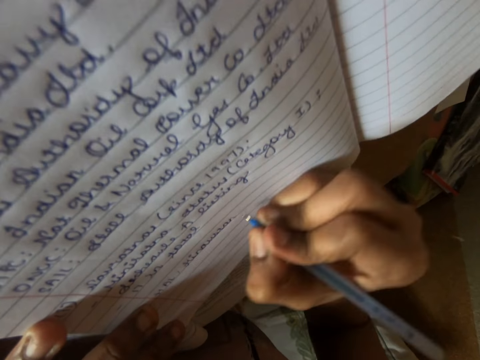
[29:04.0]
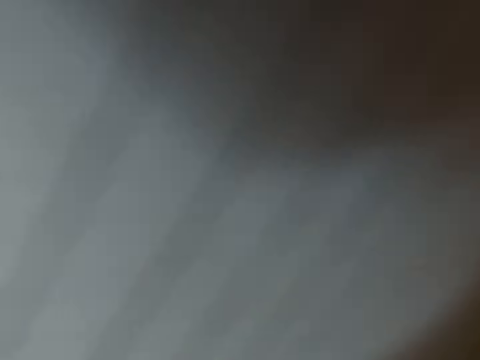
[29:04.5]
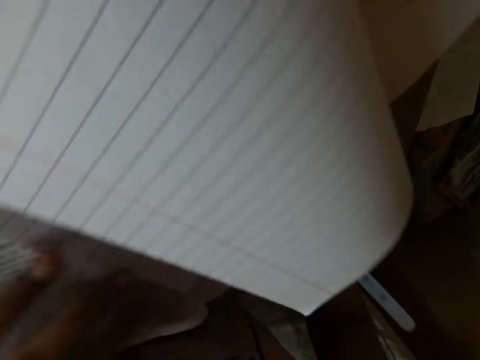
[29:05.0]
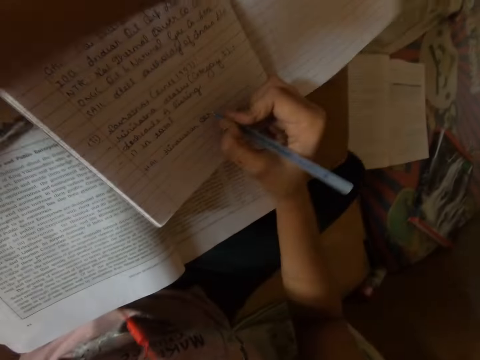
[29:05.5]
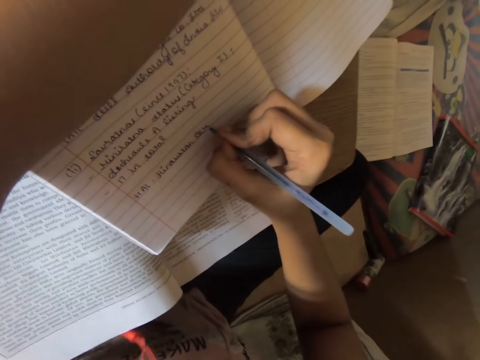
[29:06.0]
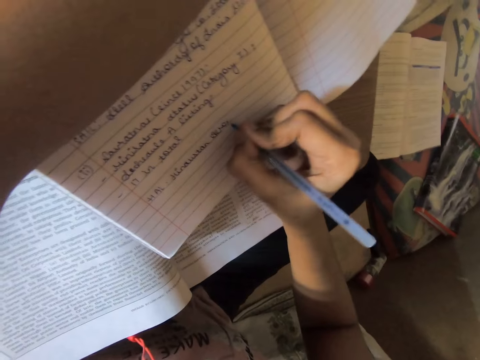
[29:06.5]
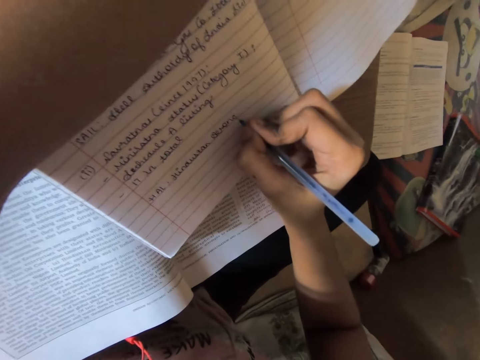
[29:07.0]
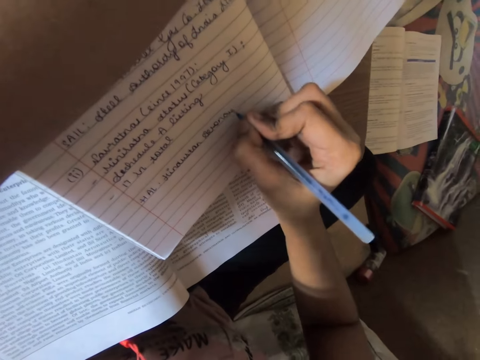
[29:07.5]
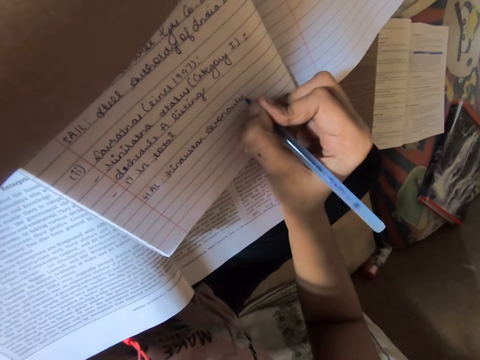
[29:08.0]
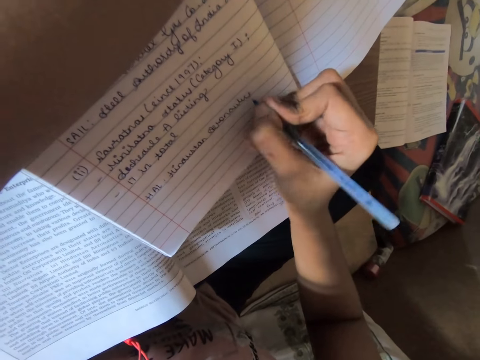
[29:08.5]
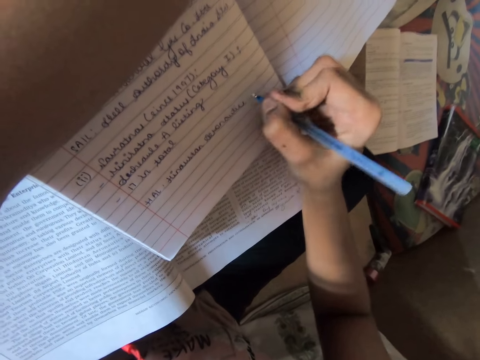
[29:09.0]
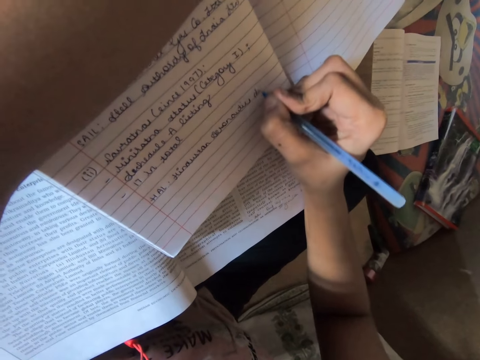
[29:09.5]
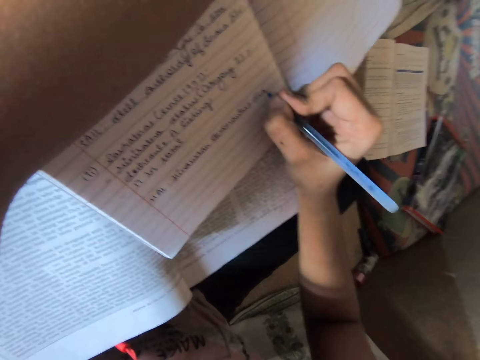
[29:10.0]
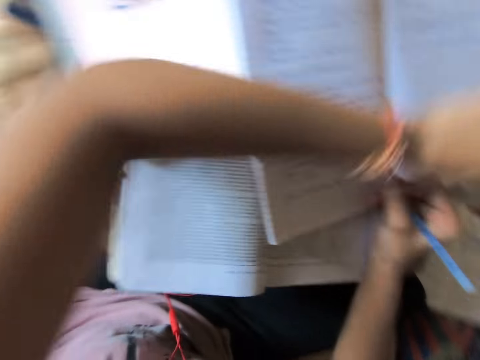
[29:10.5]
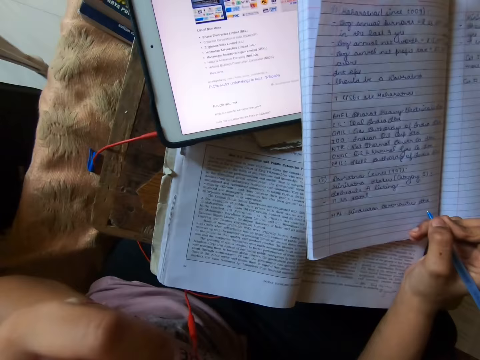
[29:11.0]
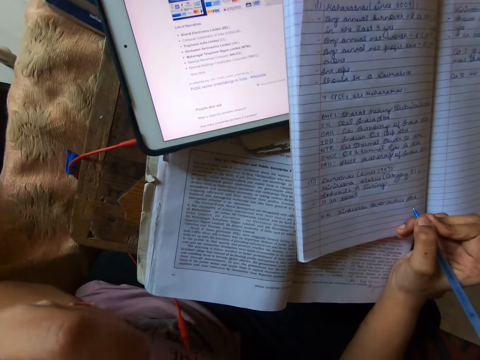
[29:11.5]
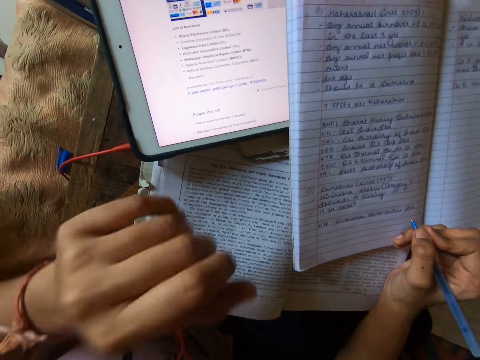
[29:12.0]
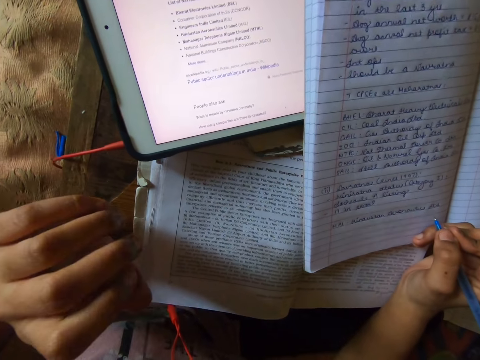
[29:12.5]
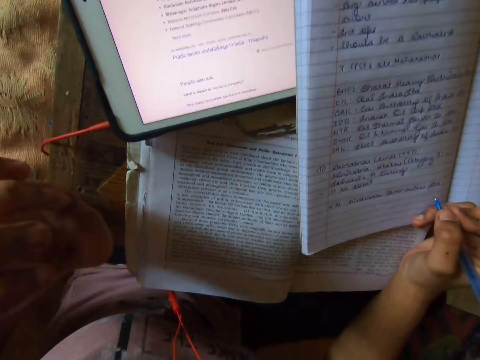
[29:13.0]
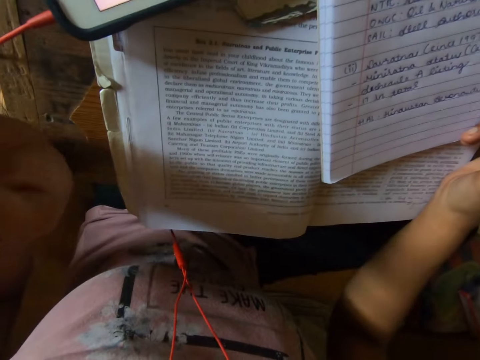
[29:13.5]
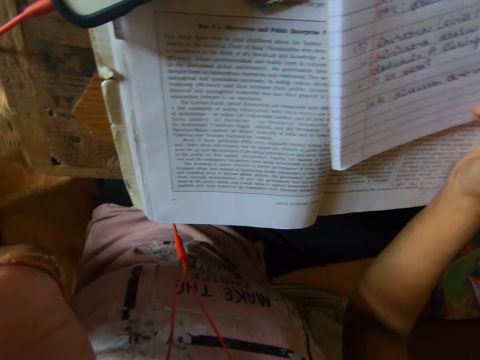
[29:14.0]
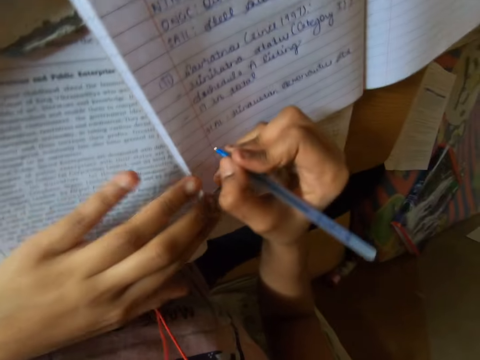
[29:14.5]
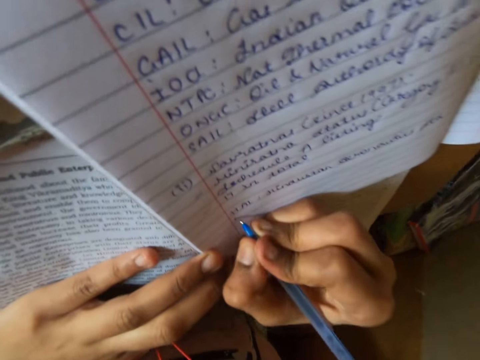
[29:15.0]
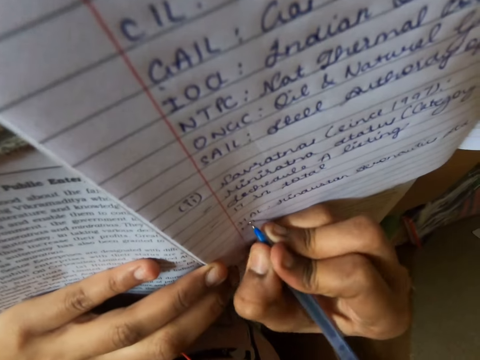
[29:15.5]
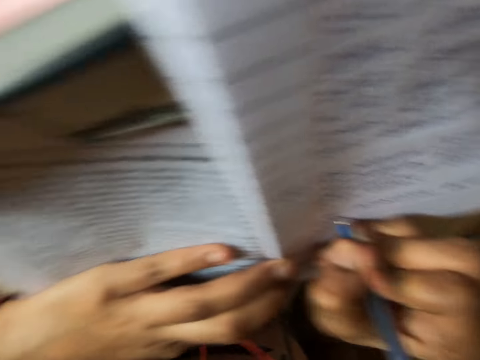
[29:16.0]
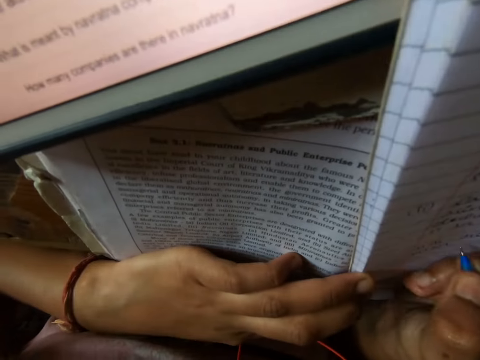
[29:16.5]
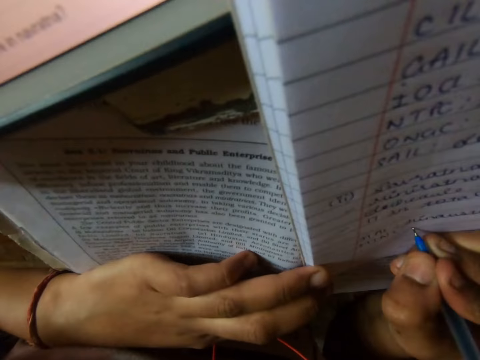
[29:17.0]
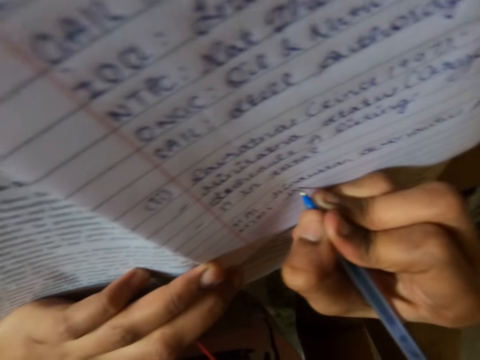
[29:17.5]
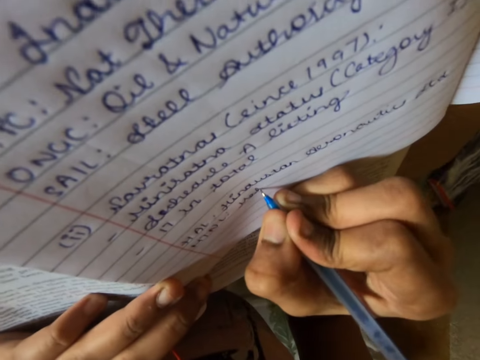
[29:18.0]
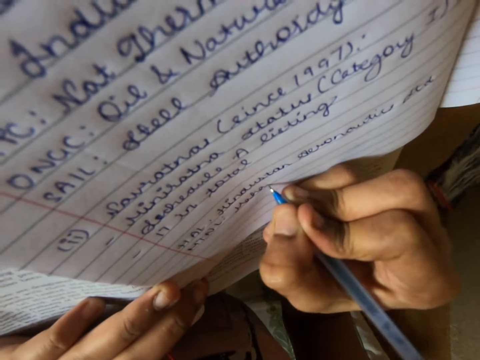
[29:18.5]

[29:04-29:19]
The camera wearer holds down a page from the book. She writes on the book. She lets go of the page. She touches her face and scratches herself. She reads information on a book on the table. She writes on the book with the pen.

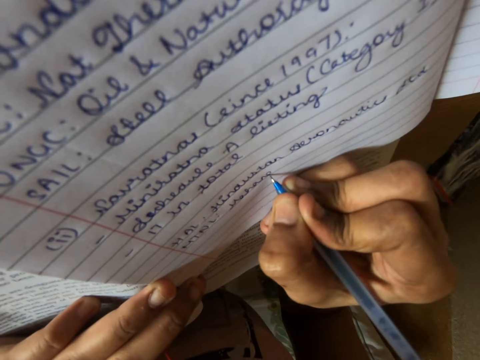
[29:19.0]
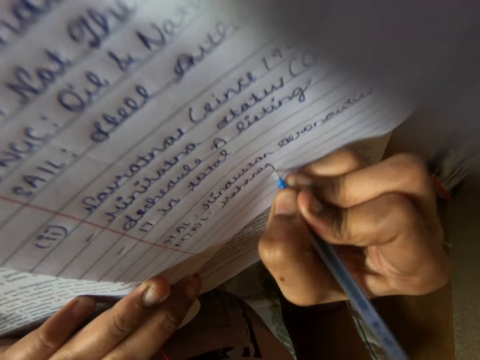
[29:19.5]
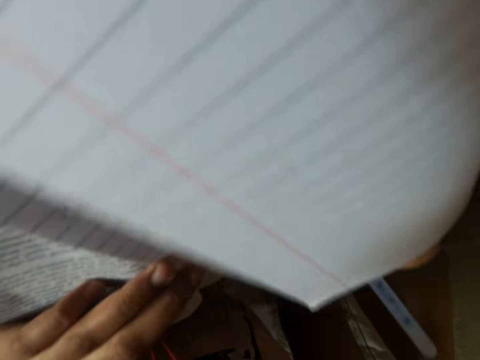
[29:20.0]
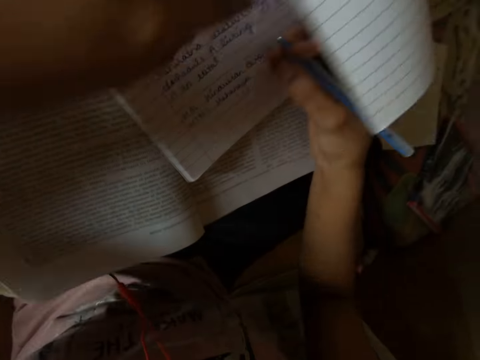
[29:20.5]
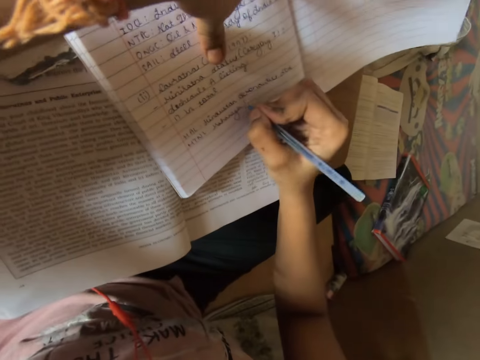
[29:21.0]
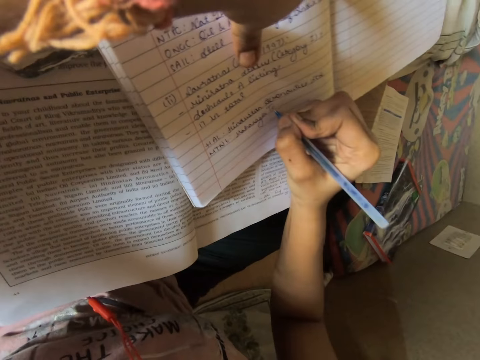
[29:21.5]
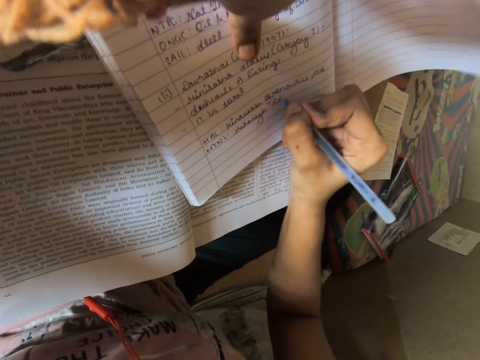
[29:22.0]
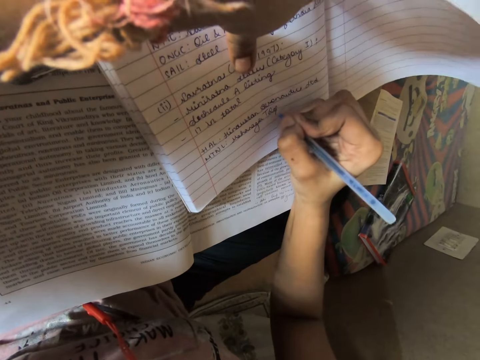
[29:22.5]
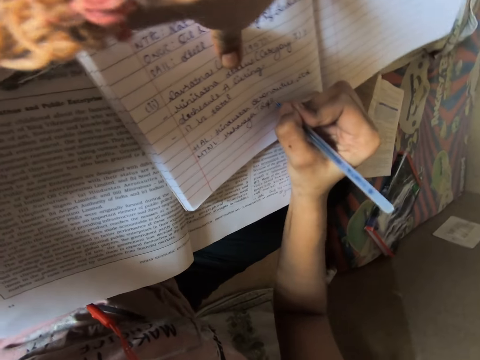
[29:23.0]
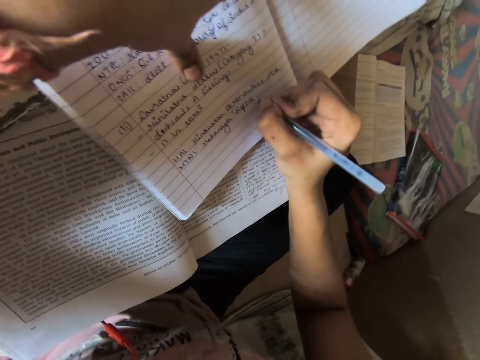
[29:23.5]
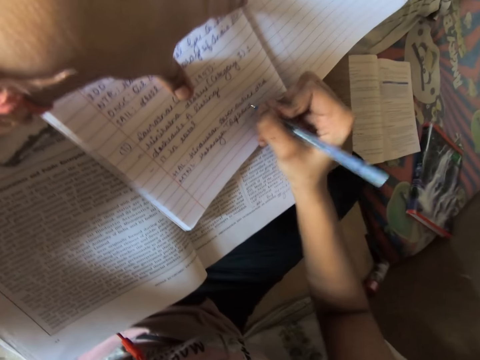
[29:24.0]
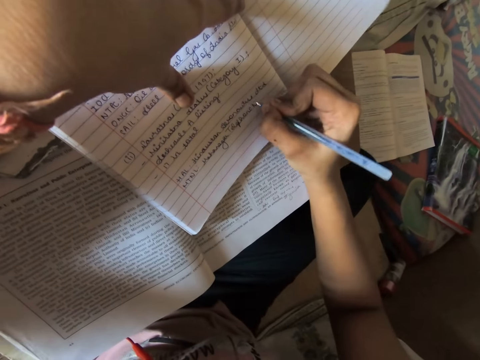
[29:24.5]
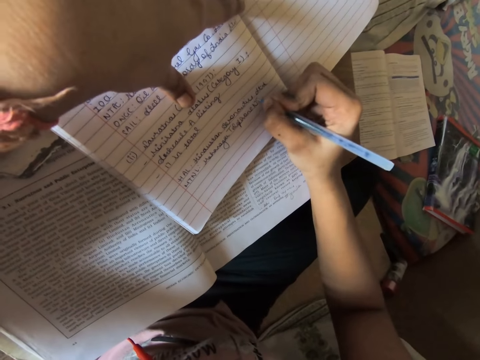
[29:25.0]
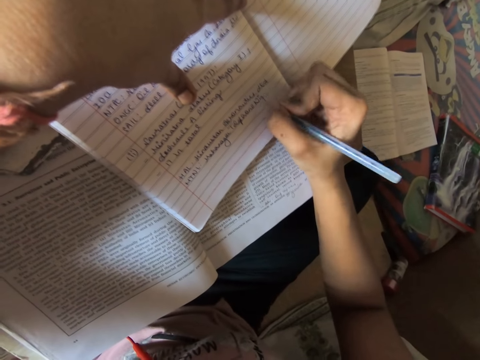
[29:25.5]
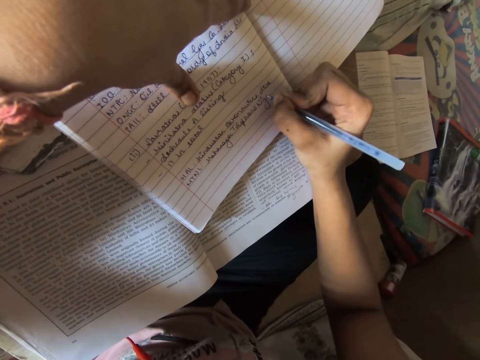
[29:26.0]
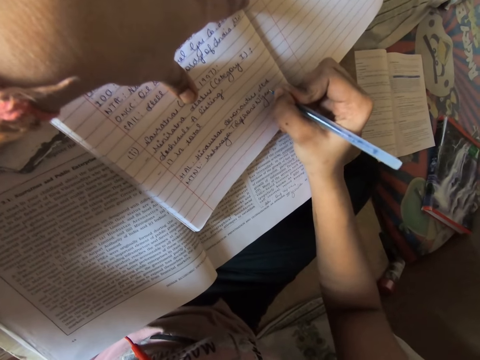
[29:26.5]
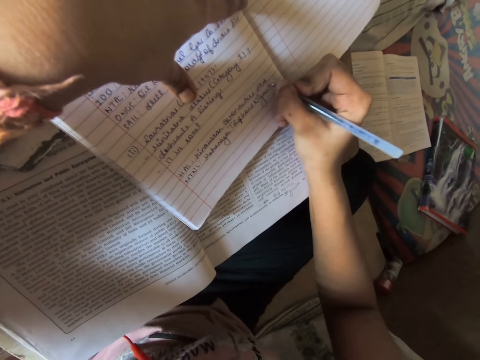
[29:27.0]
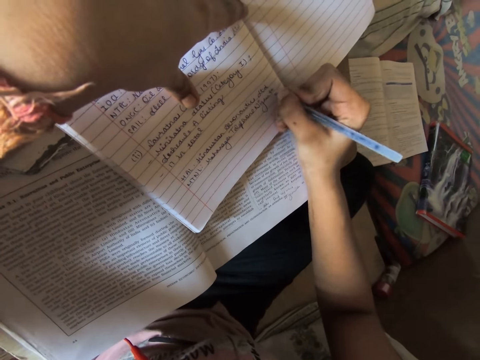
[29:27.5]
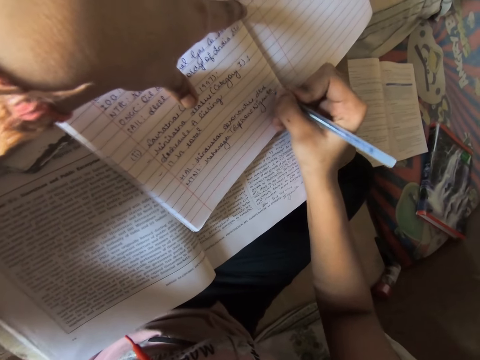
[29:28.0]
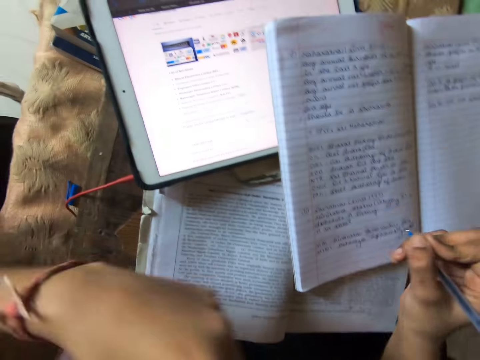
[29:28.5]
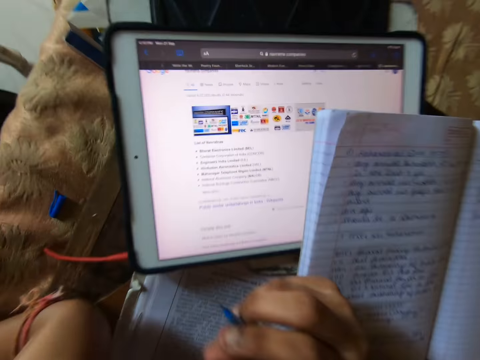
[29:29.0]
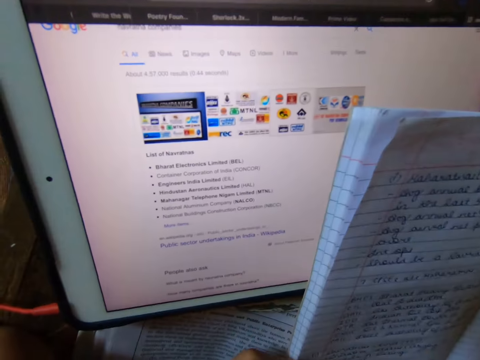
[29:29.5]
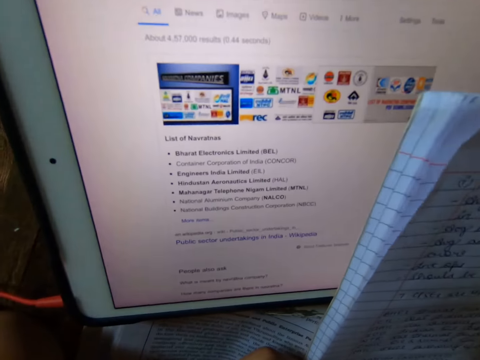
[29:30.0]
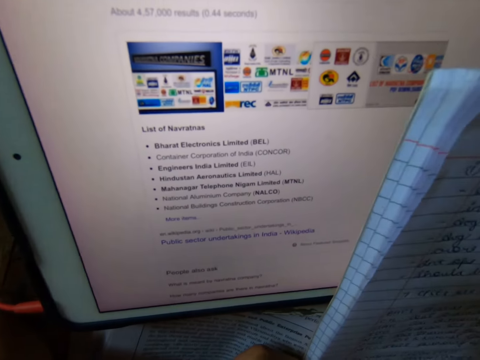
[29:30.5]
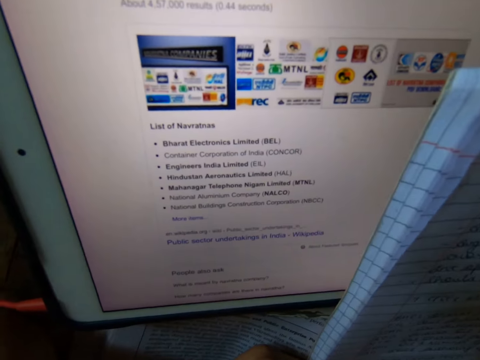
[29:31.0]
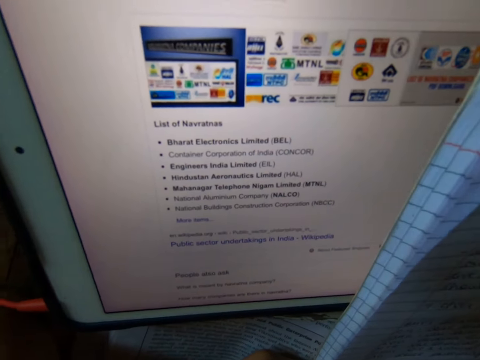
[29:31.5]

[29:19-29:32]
The camera wearer holds down a page from the book. They read information on the tablet.
